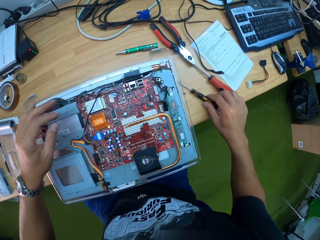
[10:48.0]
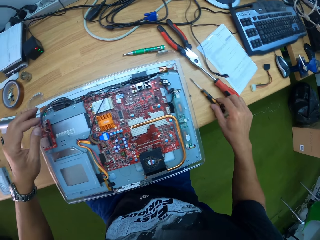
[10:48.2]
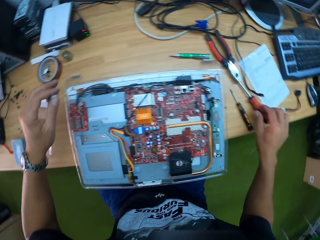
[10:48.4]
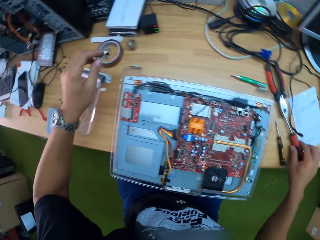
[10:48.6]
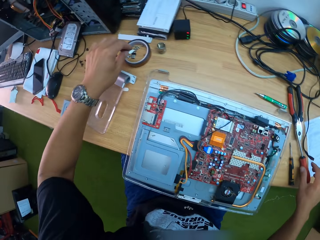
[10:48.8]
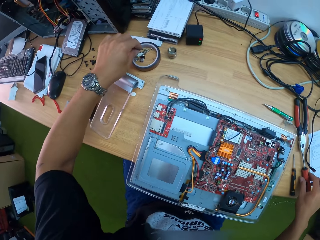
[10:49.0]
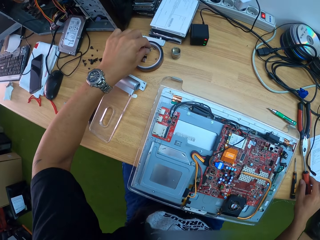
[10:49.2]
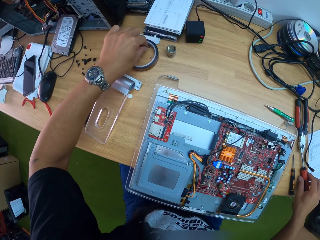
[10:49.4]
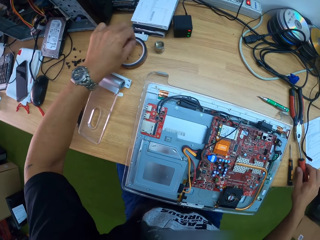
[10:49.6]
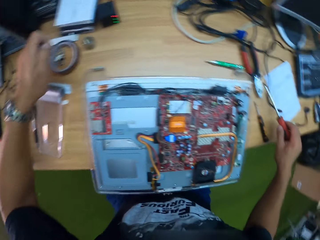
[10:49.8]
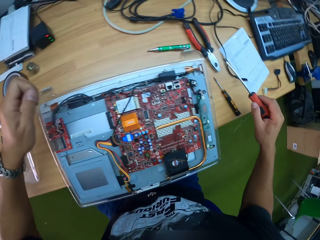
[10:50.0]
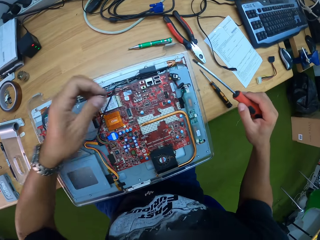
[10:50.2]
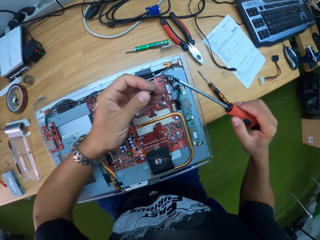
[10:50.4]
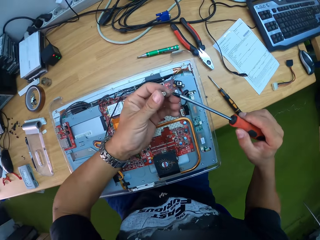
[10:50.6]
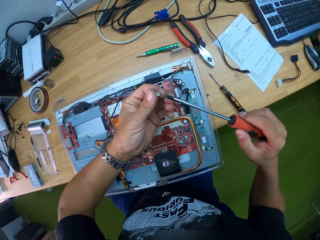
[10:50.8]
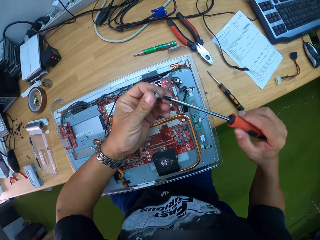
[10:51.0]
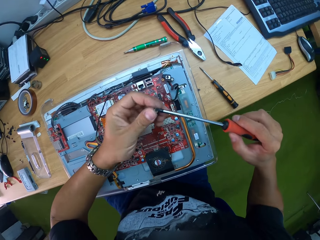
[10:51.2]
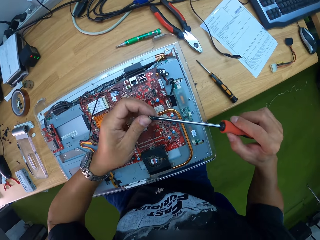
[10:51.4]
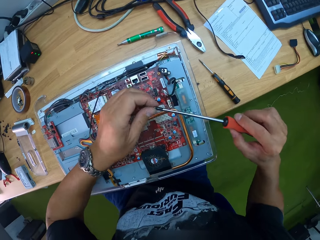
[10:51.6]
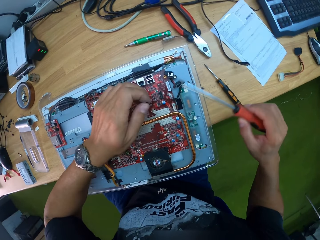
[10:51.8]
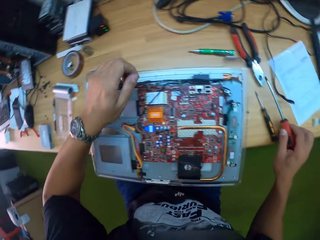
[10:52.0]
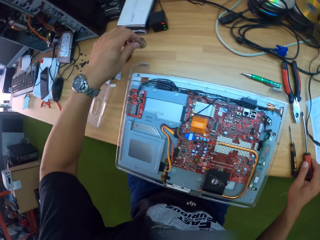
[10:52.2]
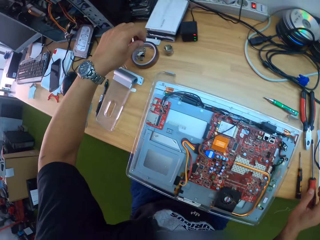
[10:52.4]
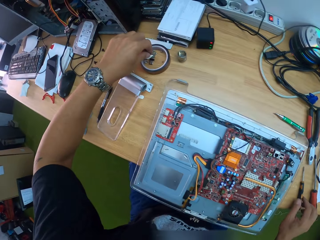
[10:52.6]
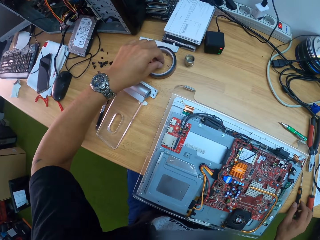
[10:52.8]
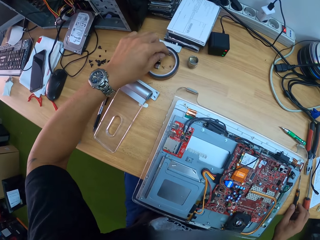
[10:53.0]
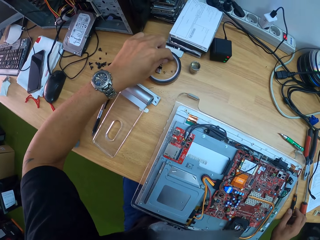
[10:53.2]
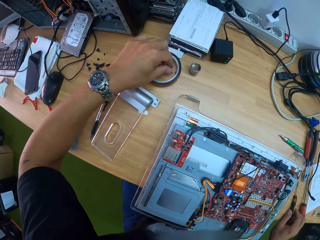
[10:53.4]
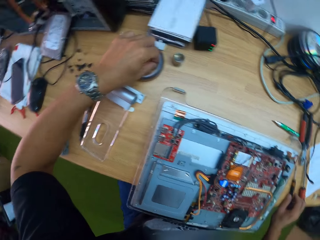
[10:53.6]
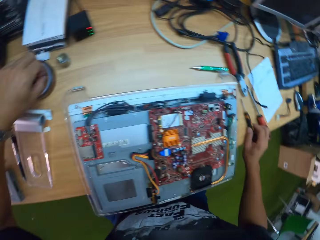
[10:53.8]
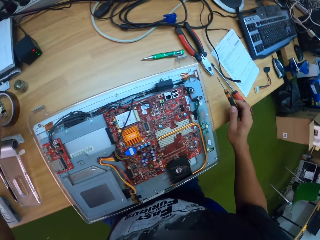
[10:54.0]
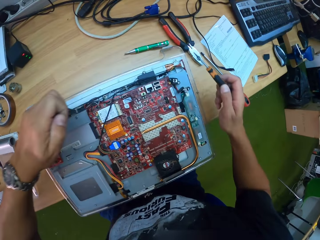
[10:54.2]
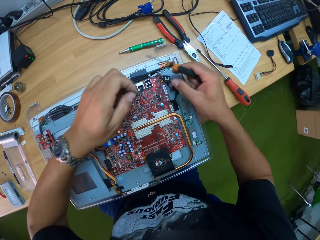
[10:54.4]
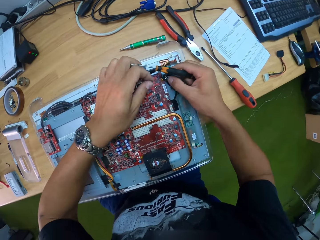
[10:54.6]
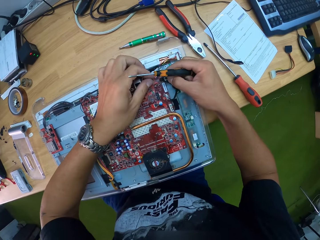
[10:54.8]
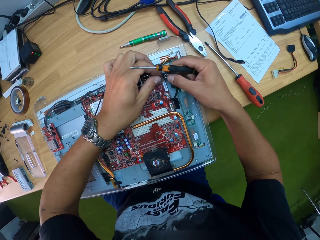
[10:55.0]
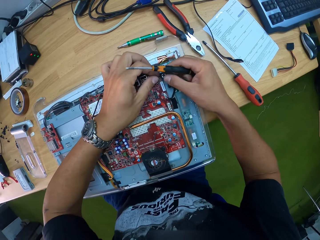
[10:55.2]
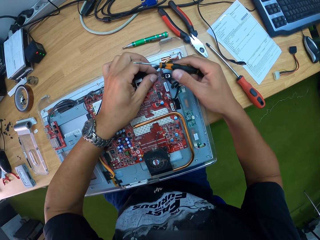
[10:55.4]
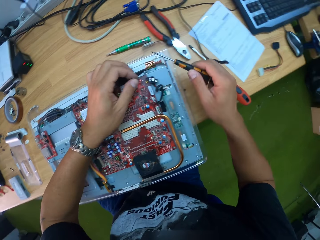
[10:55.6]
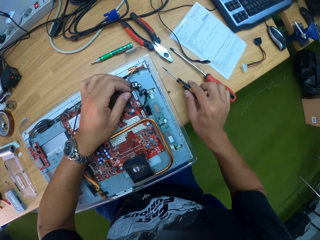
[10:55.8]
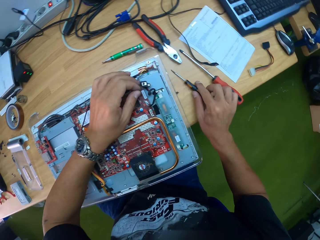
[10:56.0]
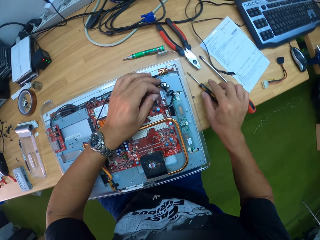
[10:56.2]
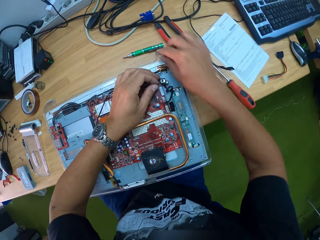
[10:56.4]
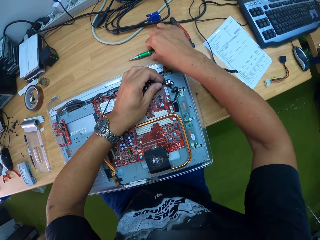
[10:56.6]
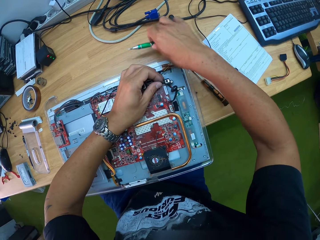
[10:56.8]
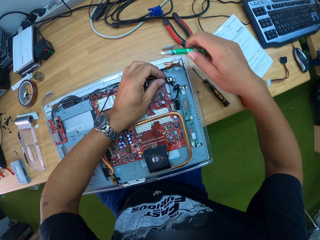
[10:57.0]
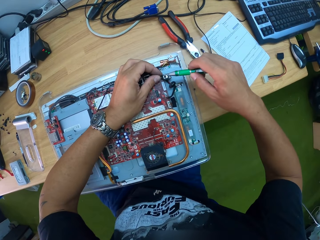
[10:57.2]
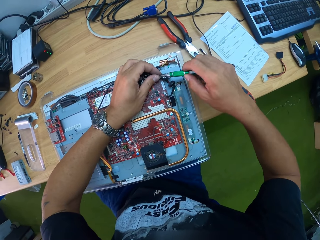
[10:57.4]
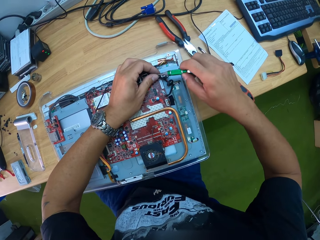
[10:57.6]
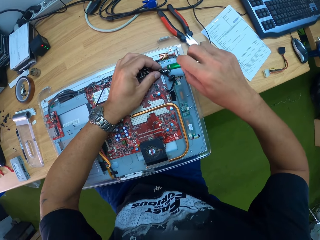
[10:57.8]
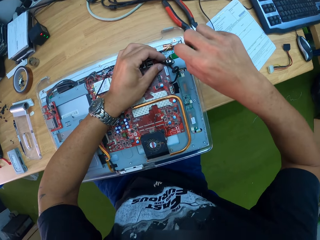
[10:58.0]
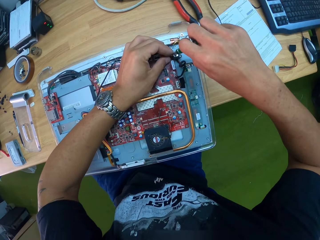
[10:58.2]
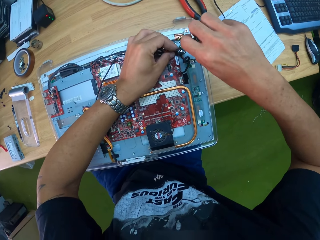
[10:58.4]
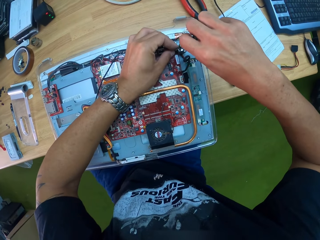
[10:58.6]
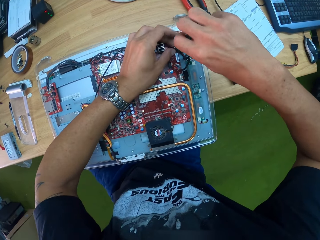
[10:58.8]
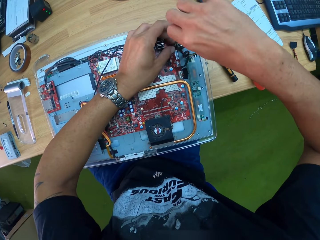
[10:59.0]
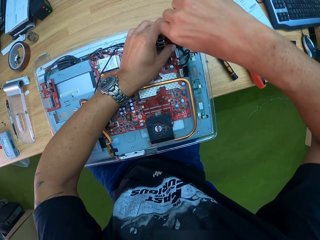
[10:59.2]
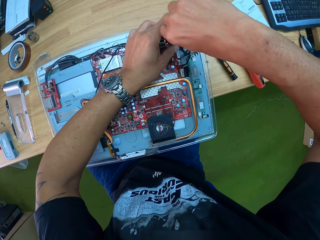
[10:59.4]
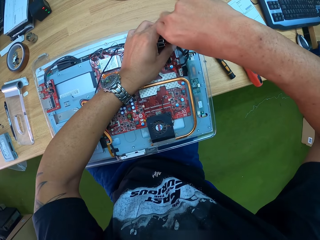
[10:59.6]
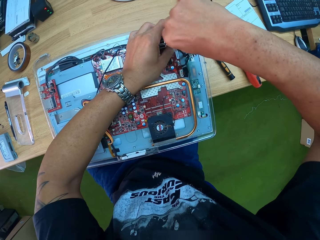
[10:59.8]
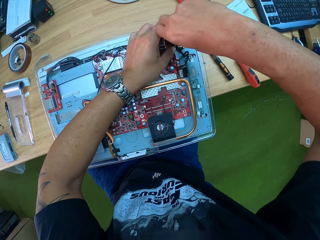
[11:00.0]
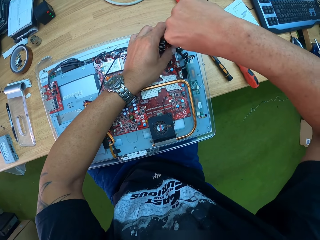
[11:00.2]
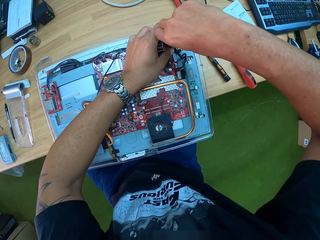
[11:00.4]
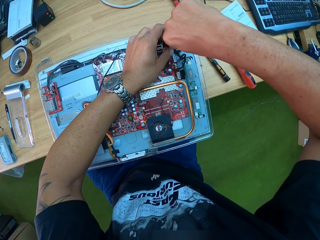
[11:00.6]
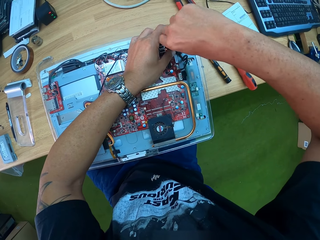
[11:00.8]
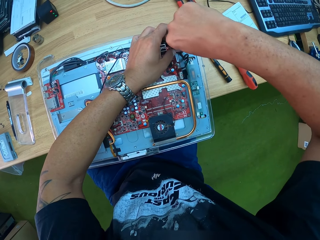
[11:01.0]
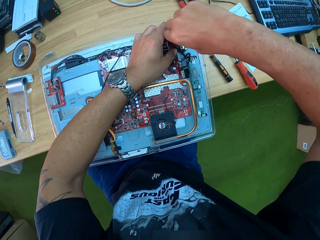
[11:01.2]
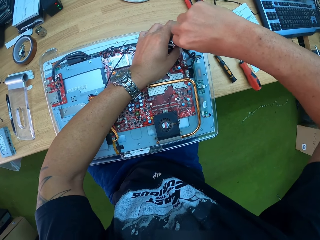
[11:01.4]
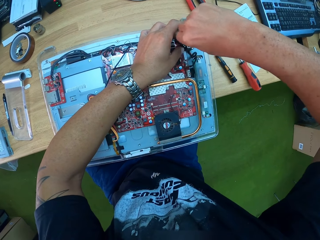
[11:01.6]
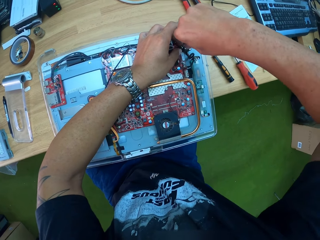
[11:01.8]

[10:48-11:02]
The camera wearer picks a screw from the workbench with his left hand. He attaches the screw in his left hand to the screwdriver in his right hand. He removes a screw. He picks a screw from the workbench with his left hand. He drops the screwdriver in his right hand on the workbench. He picks the screwdriver from the workbench with his right hand. He attaches the screw in his left hand to the screwdriver in his right hand. He fixes the screw on the motherboard with the screwdriver in his right hand.

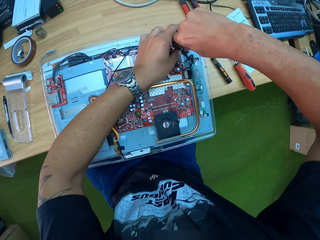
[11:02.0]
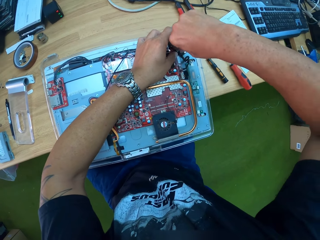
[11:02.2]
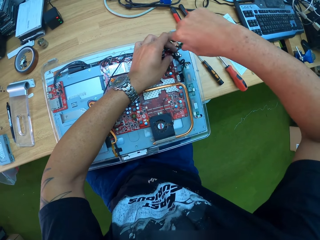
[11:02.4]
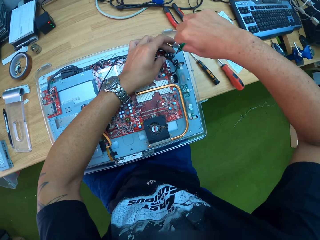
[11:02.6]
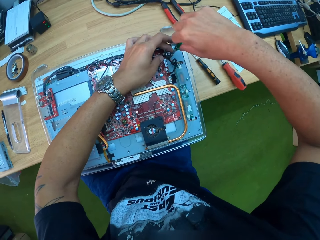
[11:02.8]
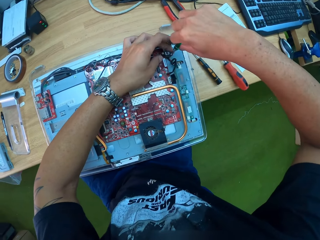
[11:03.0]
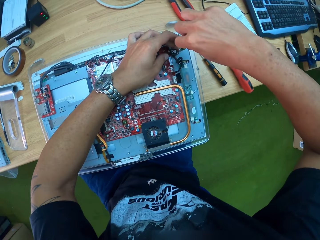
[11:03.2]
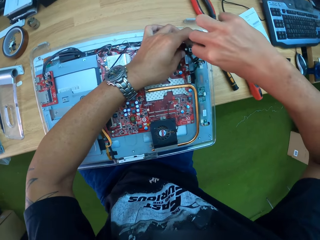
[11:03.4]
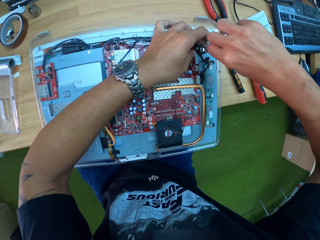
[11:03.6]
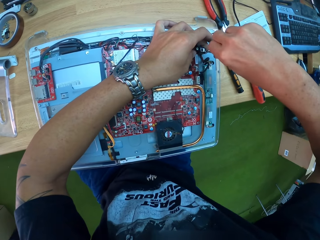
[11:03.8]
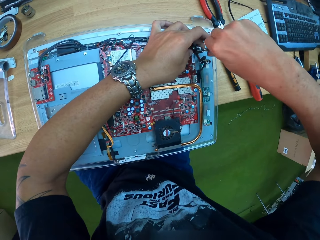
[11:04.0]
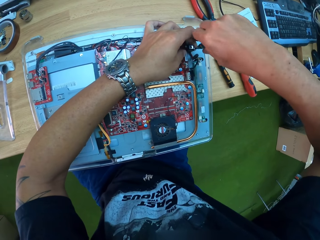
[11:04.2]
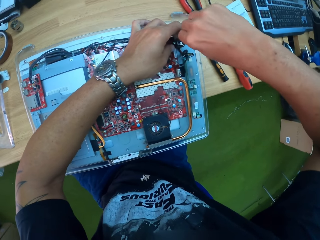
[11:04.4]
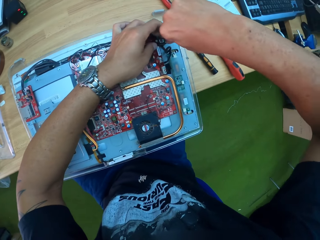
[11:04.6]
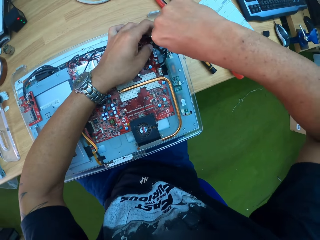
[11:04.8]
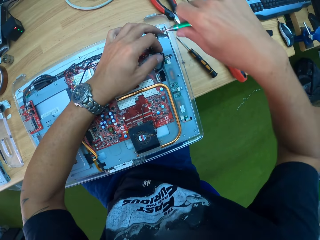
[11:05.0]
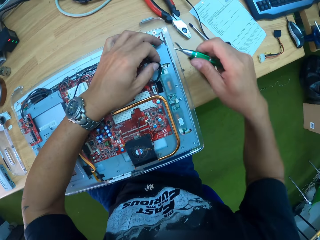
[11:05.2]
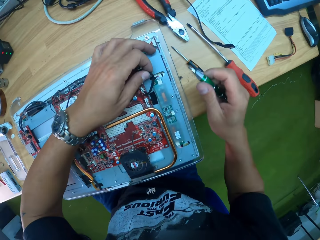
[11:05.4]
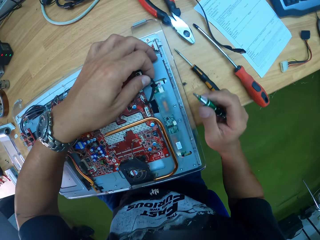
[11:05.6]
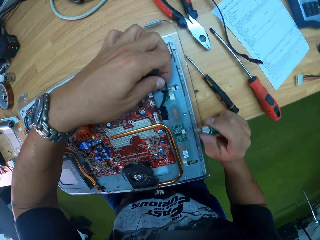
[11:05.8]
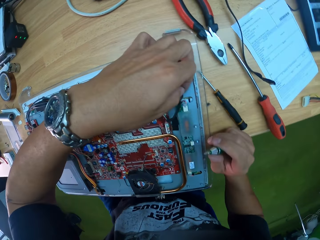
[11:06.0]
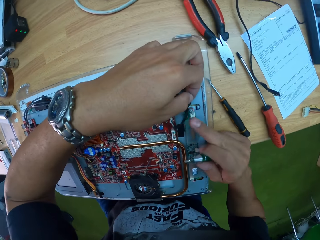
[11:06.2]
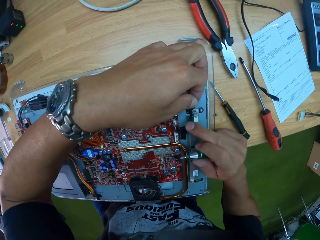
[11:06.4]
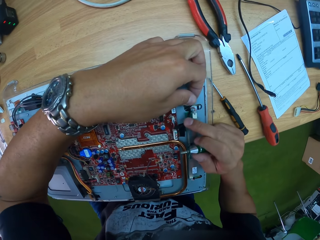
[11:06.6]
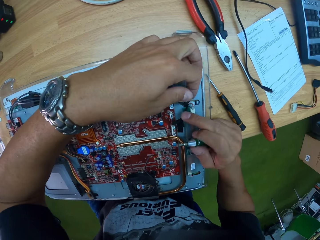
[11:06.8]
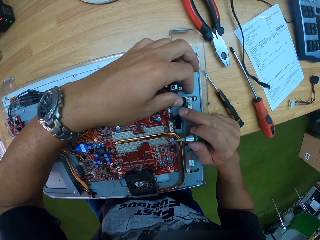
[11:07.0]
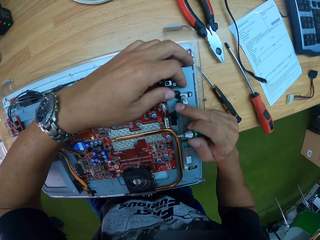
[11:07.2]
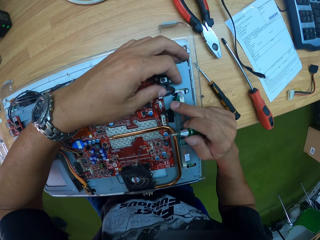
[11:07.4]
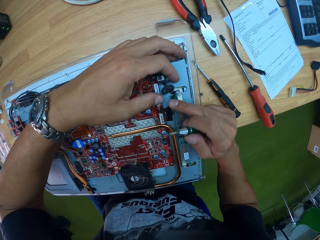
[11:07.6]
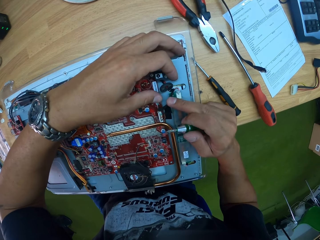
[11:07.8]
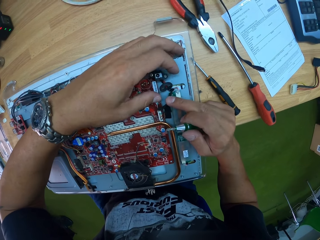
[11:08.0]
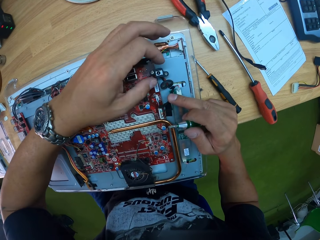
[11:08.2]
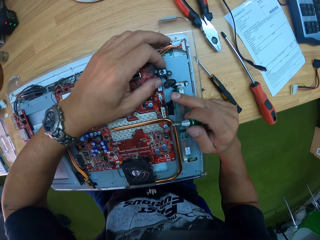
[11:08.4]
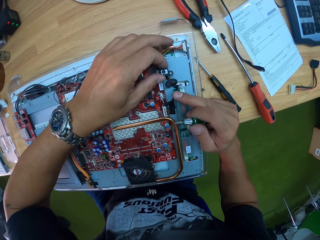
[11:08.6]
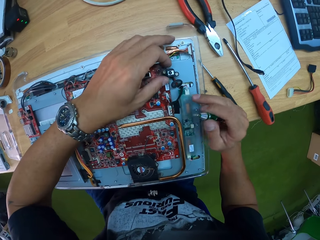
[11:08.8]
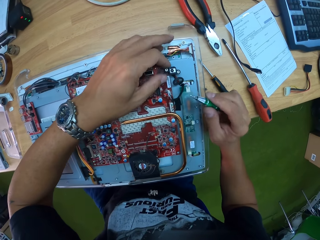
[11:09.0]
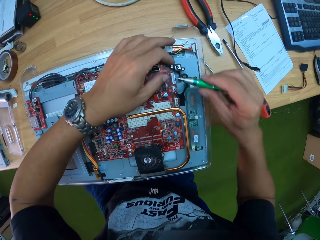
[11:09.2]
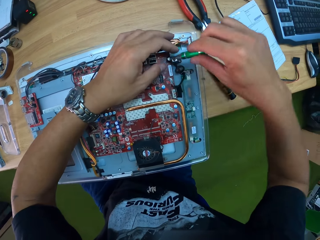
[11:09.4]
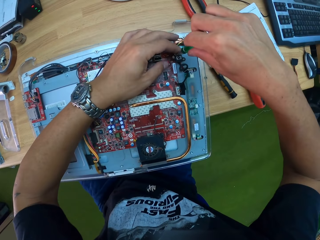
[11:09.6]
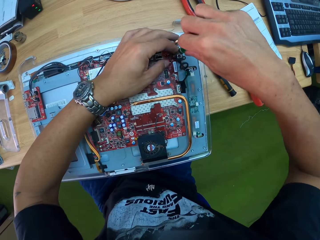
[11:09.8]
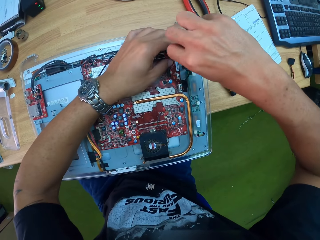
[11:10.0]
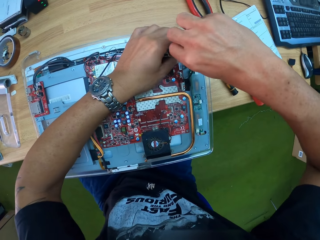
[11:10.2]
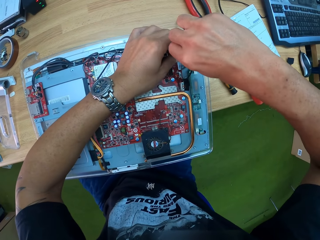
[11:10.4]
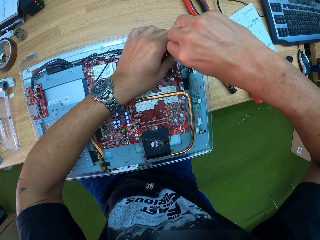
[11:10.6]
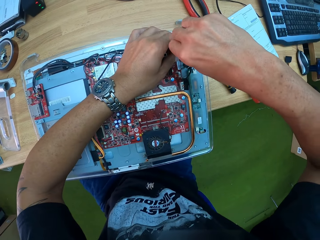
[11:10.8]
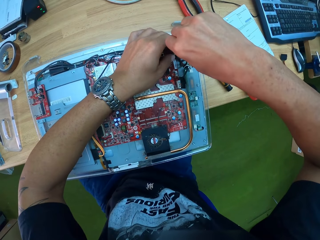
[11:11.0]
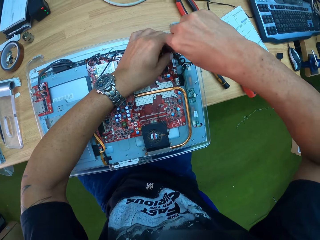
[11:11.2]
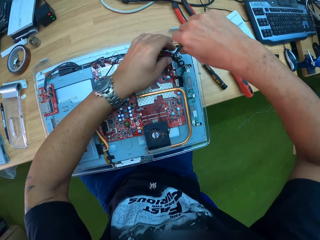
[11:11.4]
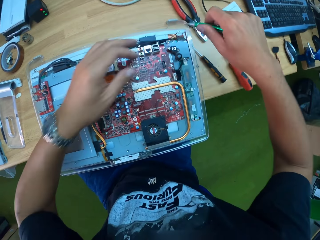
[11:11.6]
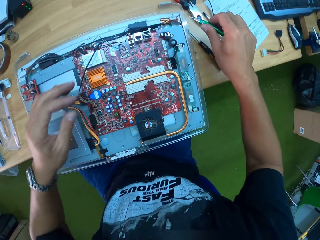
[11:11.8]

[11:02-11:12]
The camera wearer tightens a screw on the motherboard with the screwdriver in his right hand.
